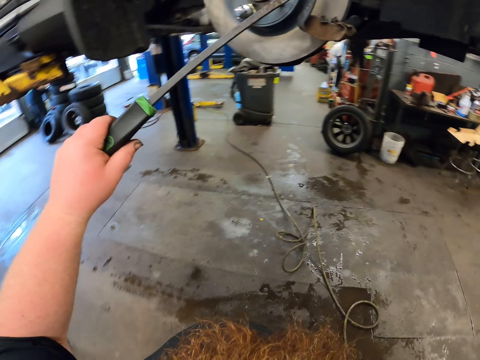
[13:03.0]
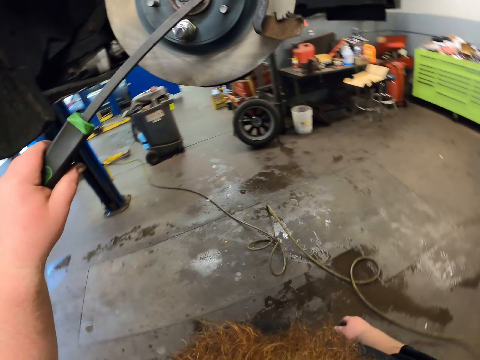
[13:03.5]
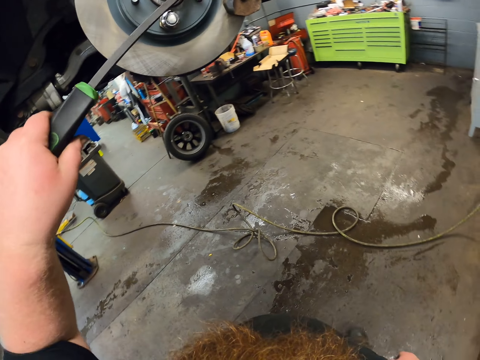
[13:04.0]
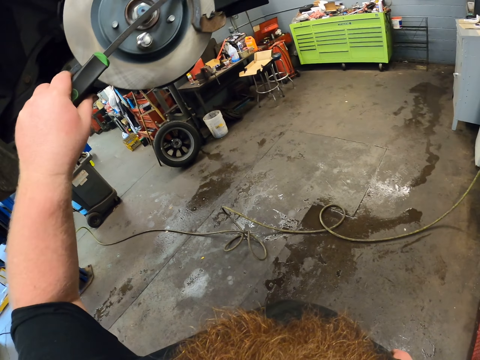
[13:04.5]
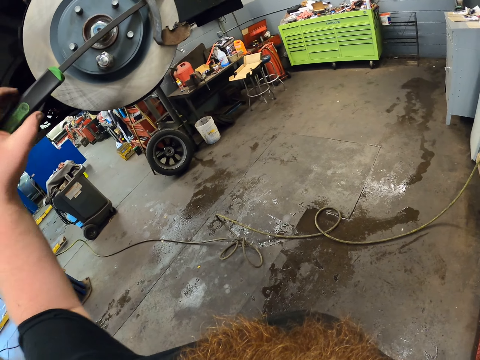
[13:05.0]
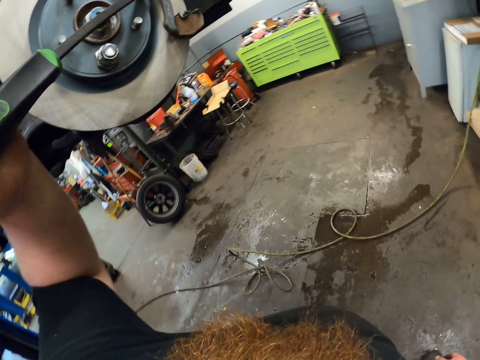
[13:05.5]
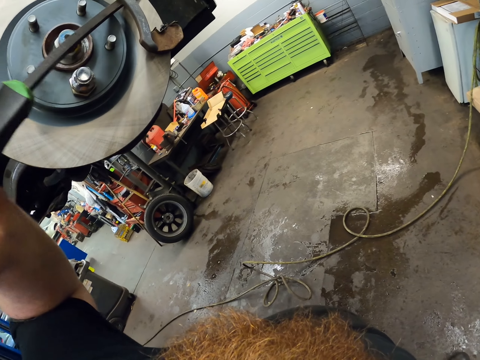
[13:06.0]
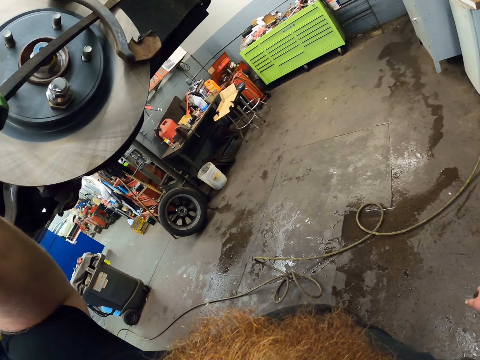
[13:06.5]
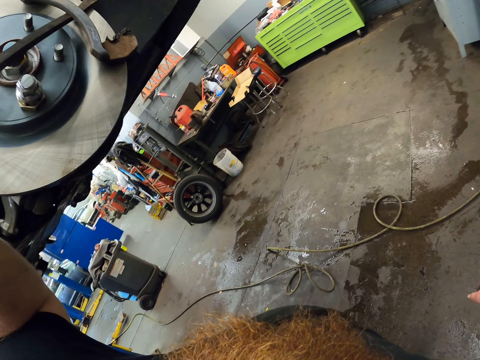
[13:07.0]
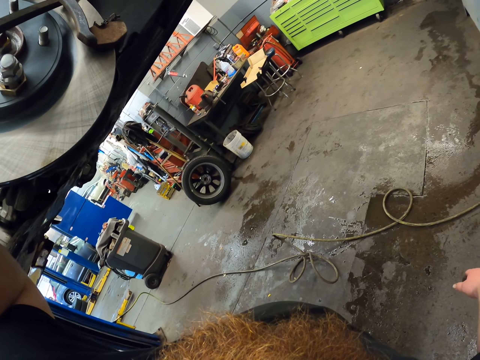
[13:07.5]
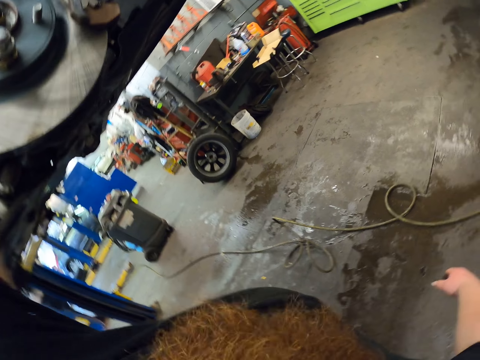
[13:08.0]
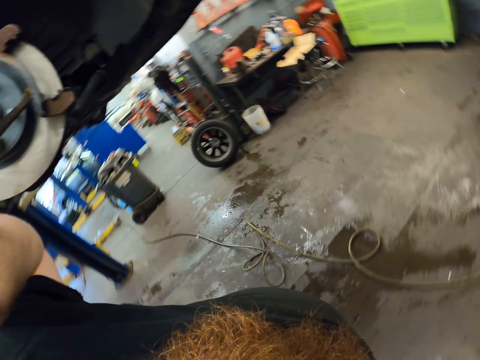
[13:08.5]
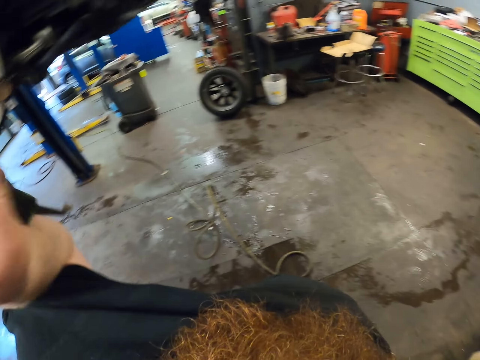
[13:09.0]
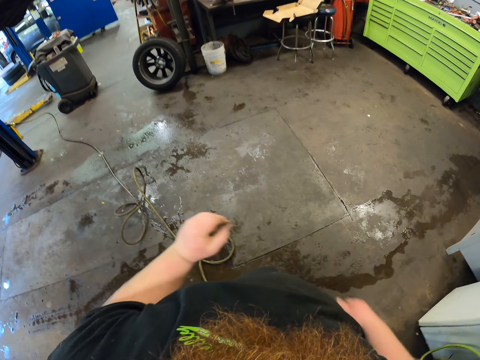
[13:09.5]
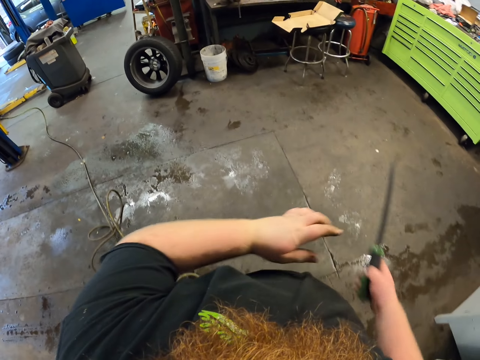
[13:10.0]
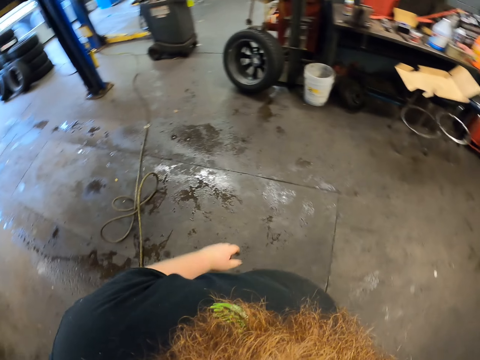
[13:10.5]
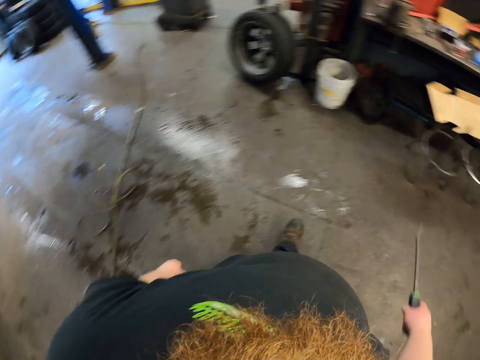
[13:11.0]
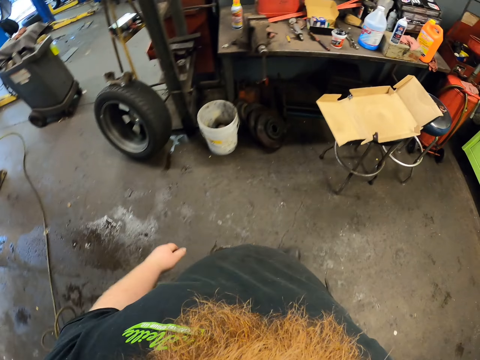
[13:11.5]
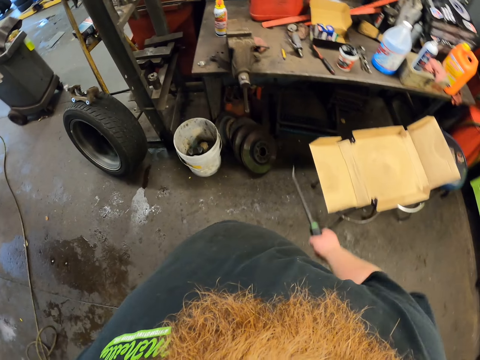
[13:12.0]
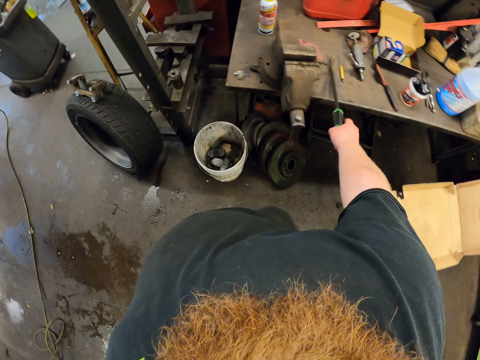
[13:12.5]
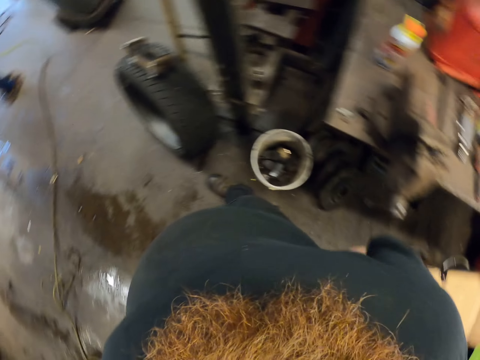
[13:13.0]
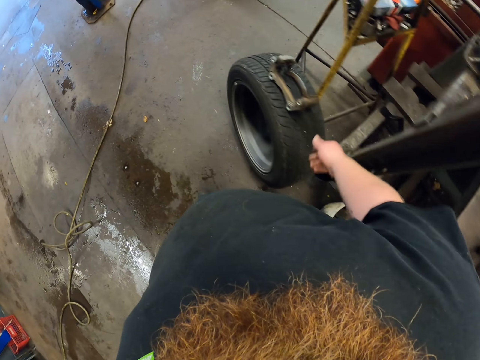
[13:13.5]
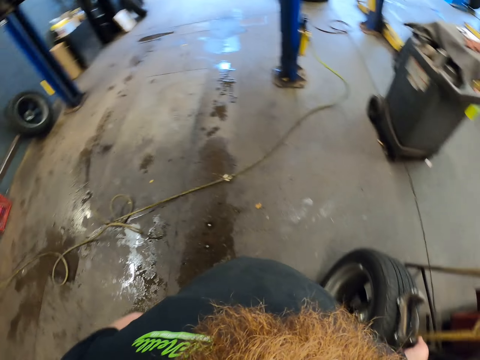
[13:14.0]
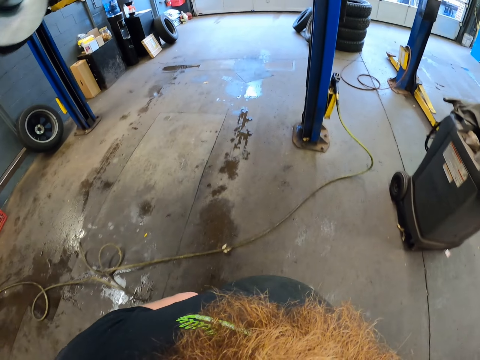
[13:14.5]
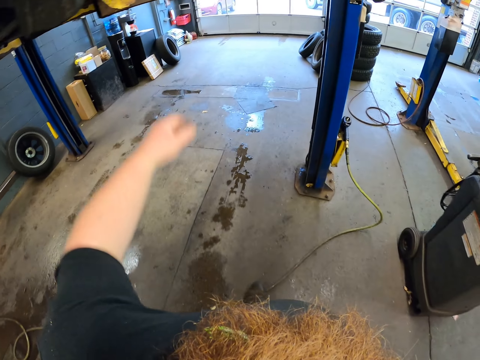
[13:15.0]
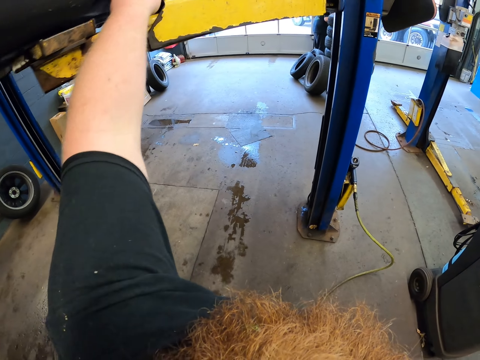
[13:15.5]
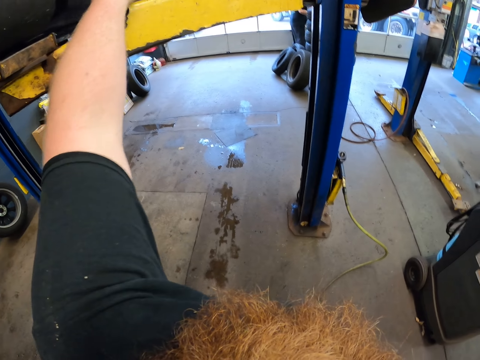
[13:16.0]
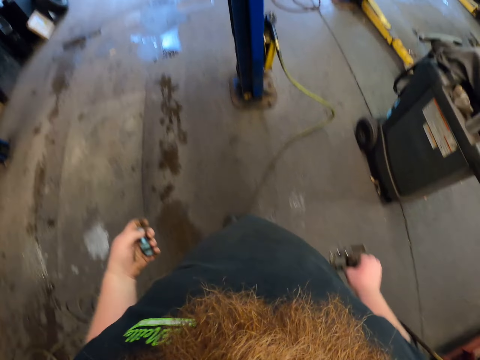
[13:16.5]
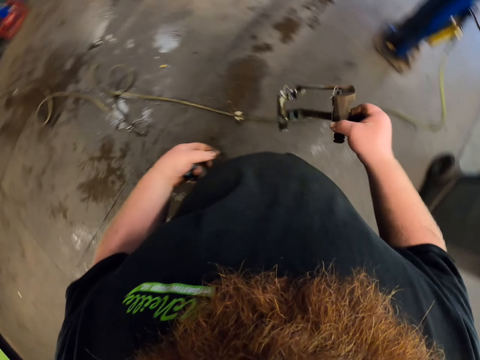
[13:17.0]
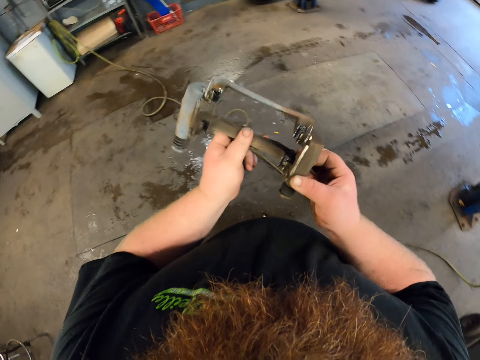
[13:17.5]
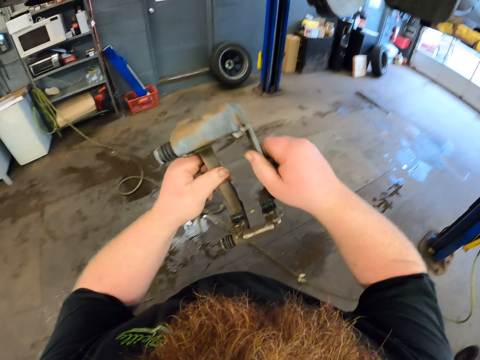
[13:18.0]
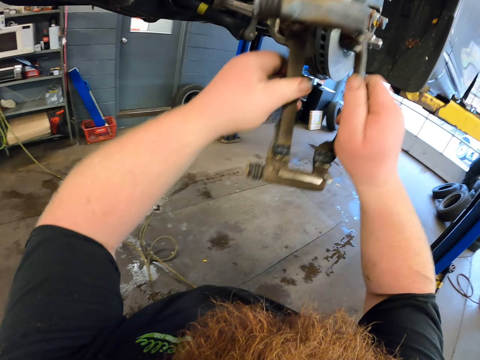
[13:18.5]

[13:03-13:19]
The camera wearer adjusts the brake clip with the screwdriver. They pull a caliper bracket. They move the screwdriver to the right hand. They walk in the garage. They put the screwdriver on the table. They turn around. They take the brake clip. They walk in the garage. They take bolts. They lift the brake clip.

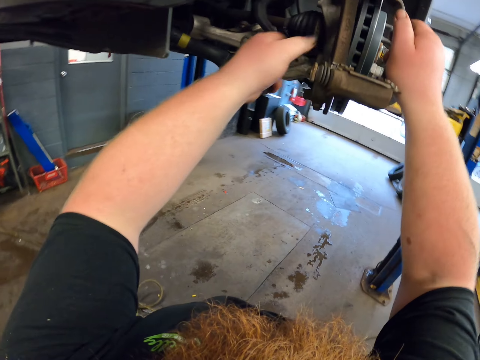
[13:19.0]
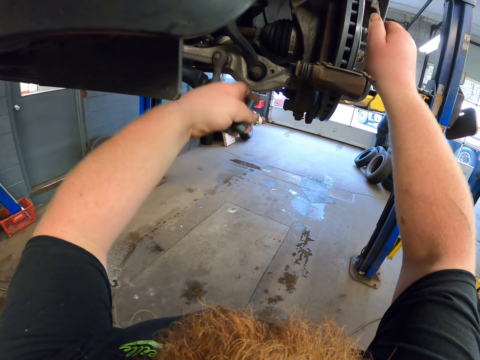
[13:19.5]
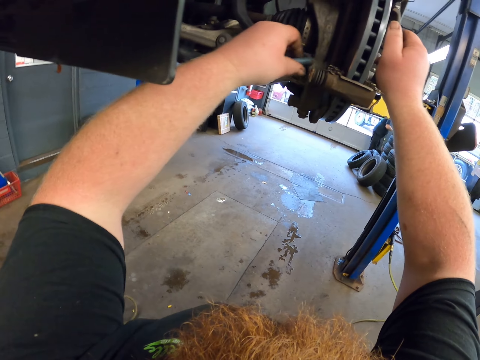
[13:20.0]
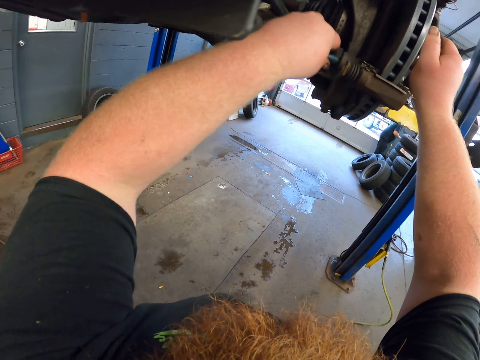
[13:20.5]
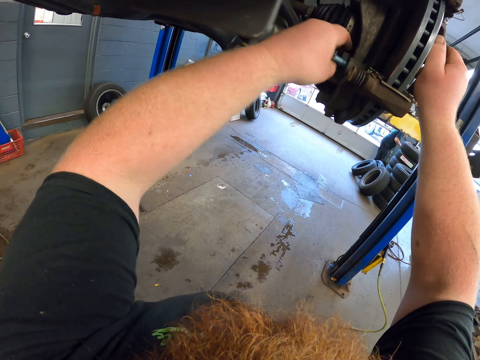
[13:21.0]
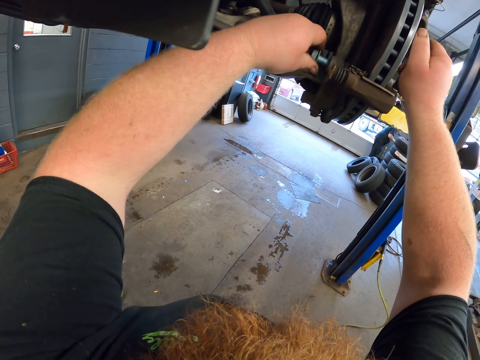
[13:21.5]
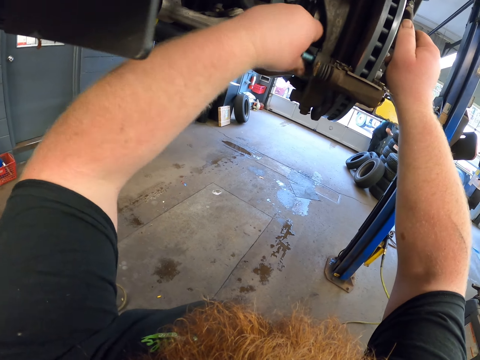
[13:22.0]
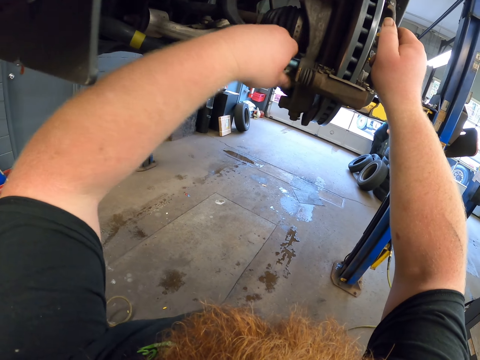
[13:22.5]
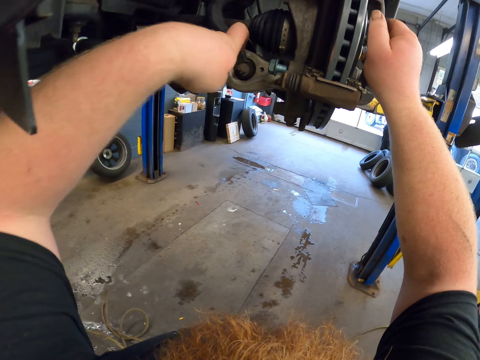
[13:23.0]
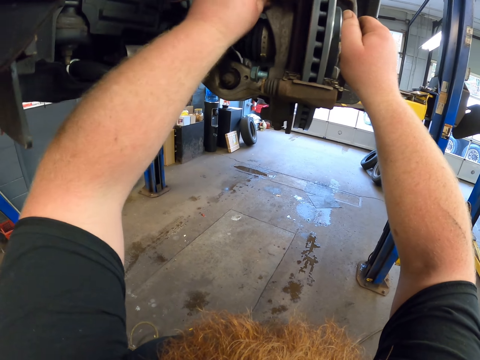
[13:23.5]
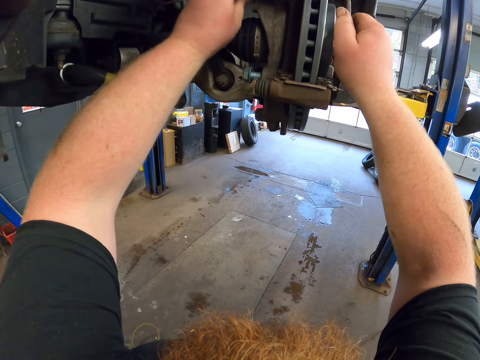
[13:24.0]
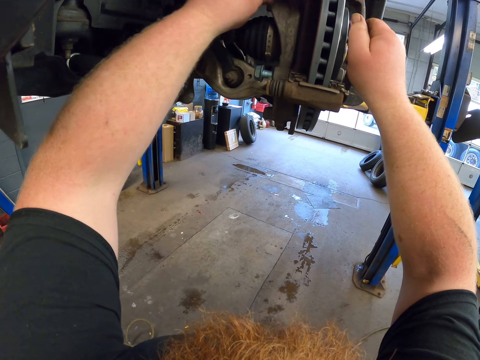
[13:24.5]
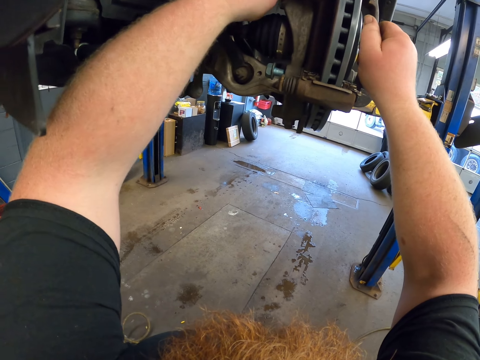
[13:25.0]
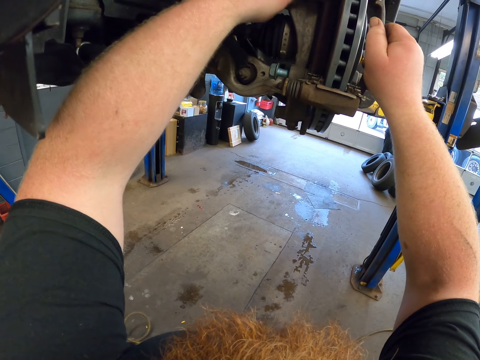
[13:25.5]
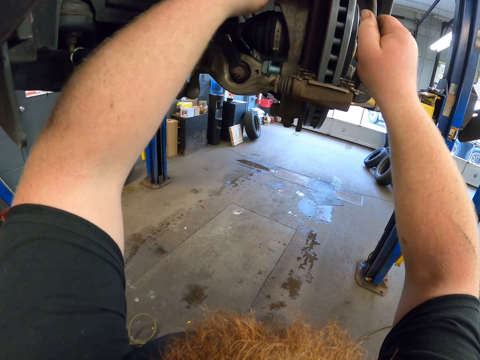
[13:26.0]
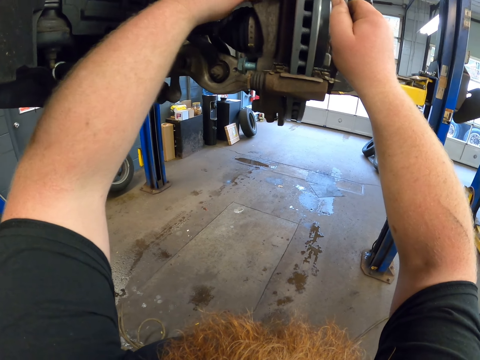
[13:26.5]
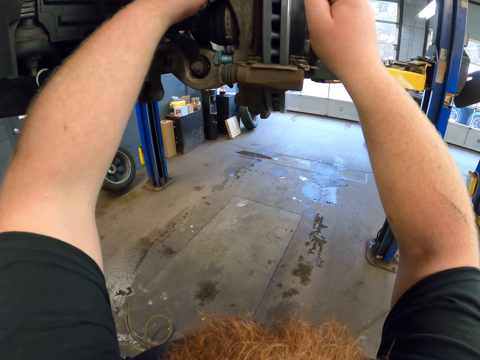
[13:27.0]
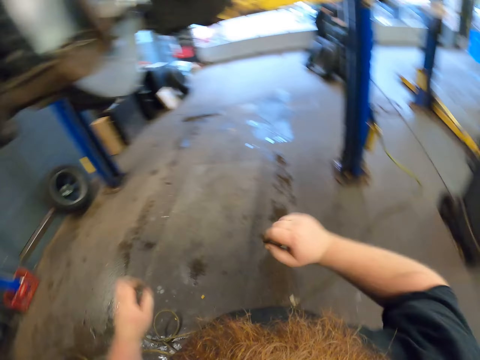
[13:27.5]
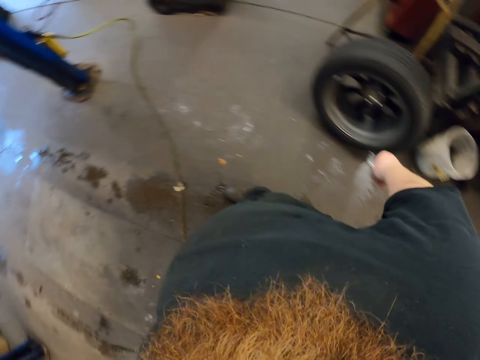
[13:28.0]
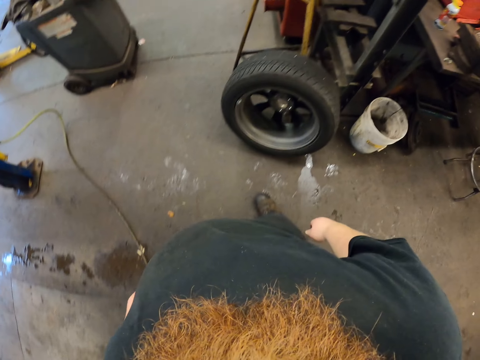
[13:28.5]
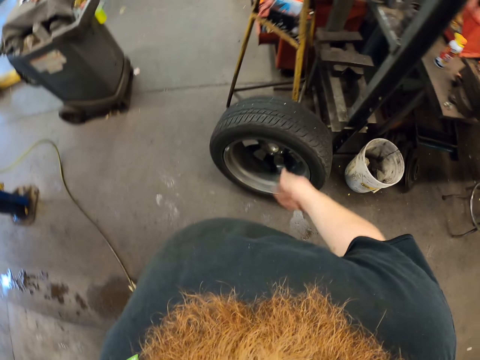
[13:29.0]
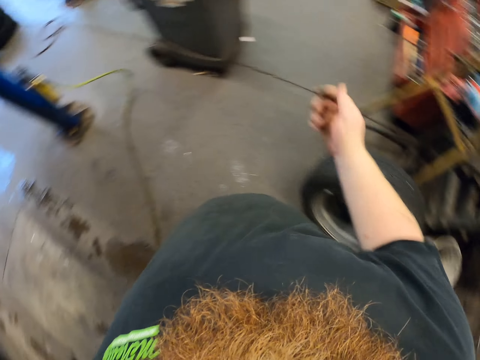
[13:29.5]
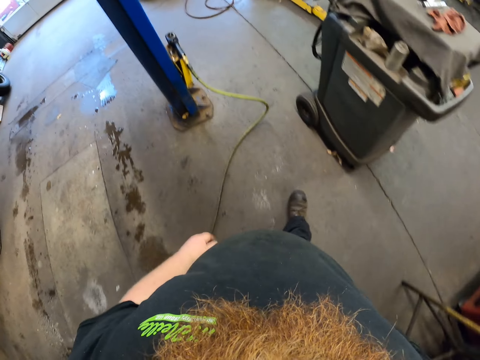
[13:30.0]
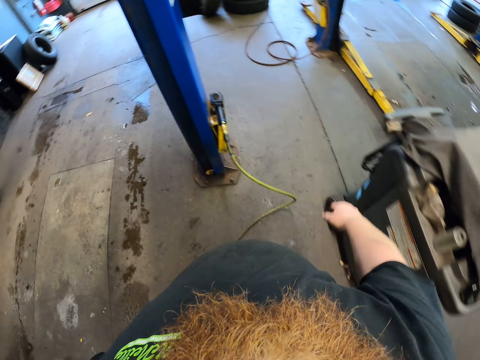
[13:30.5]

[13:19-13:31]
The camera wearer puts the brake clip on the brake disc. They put the bolt on the brake disc. They fasten a caliper bracket. They fasten the caliper bracket again. They walk in the garage. They turn around.
